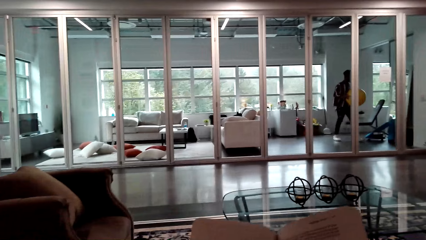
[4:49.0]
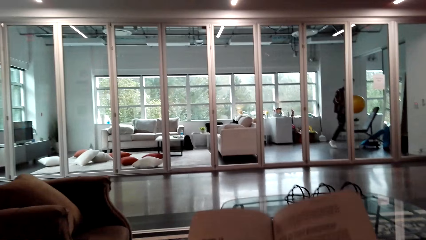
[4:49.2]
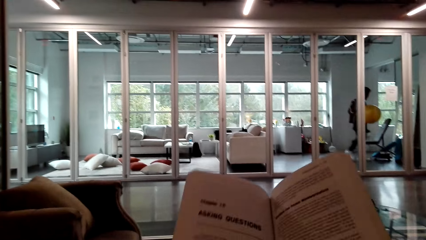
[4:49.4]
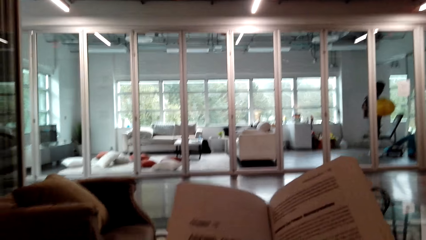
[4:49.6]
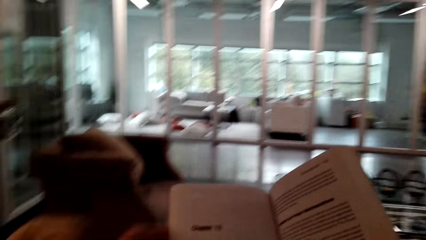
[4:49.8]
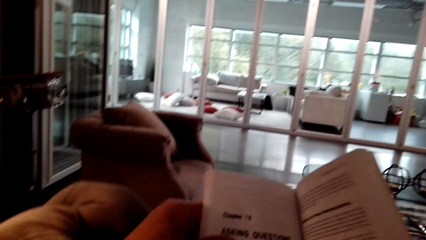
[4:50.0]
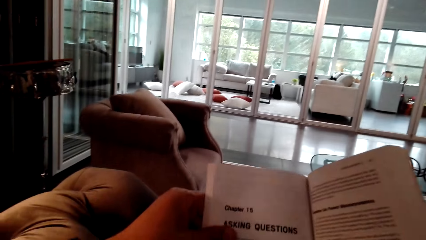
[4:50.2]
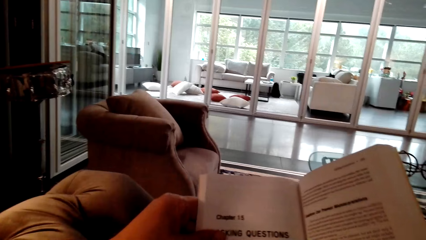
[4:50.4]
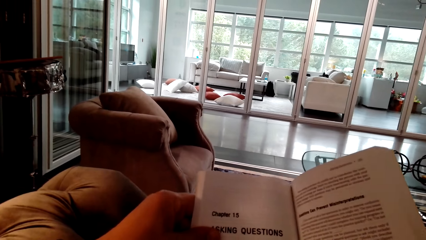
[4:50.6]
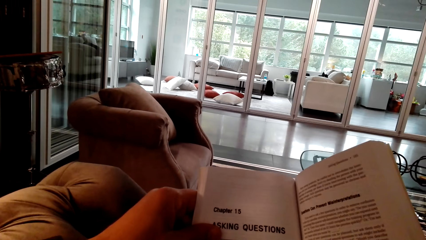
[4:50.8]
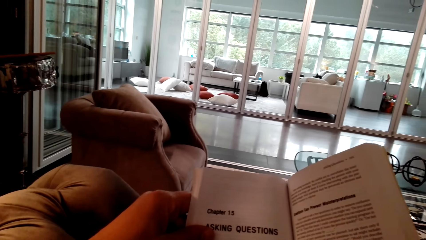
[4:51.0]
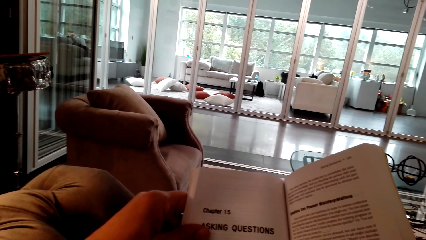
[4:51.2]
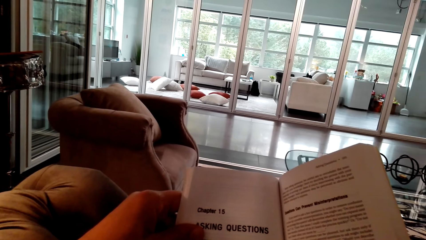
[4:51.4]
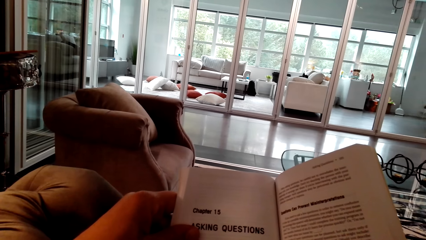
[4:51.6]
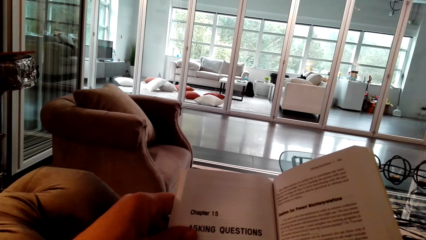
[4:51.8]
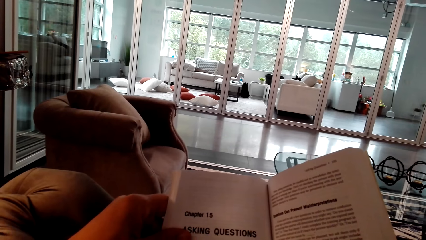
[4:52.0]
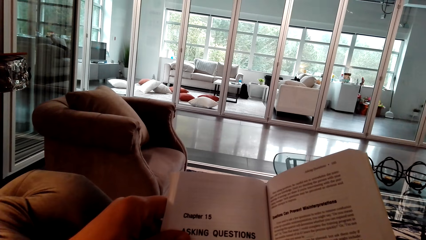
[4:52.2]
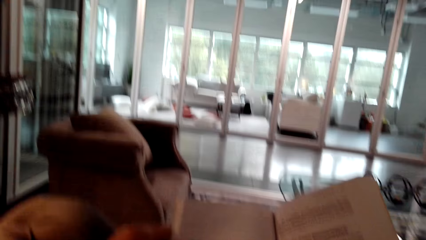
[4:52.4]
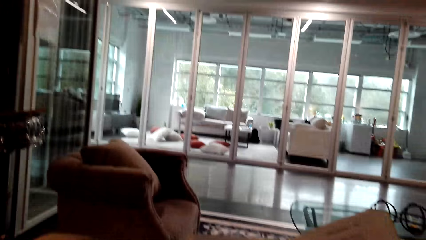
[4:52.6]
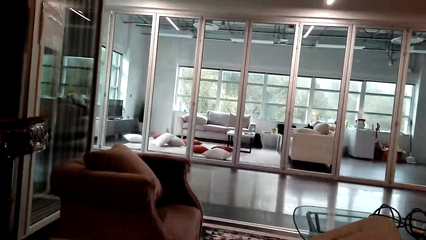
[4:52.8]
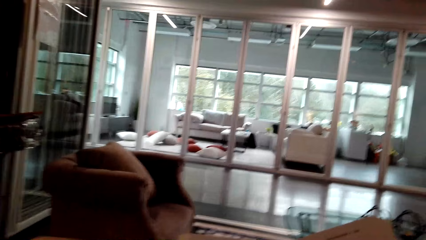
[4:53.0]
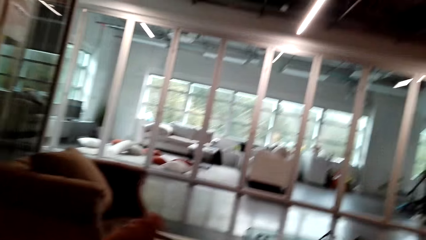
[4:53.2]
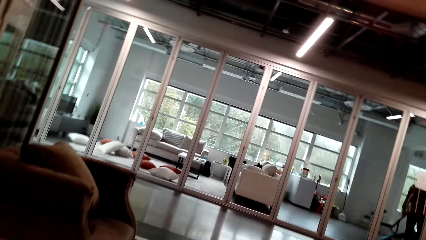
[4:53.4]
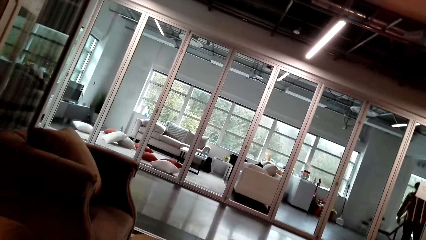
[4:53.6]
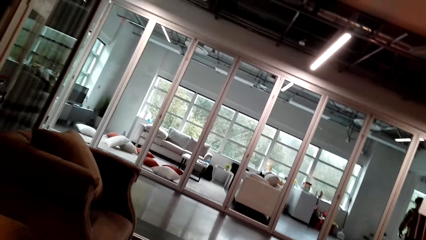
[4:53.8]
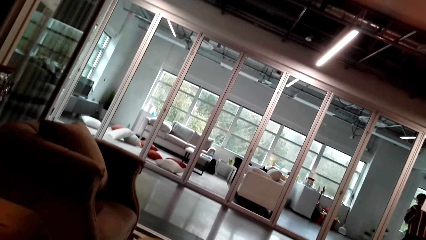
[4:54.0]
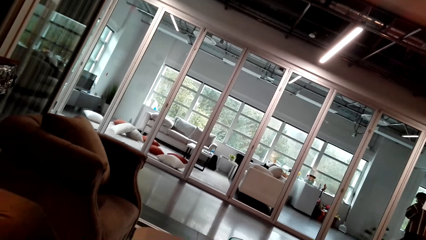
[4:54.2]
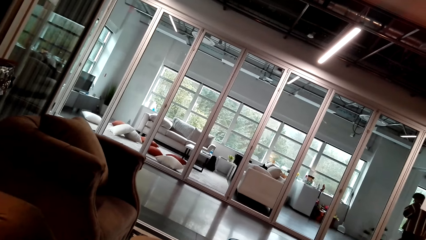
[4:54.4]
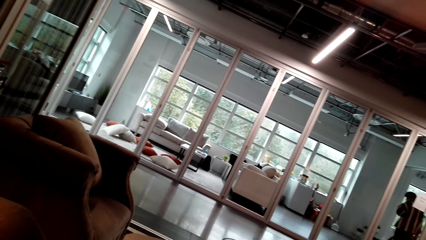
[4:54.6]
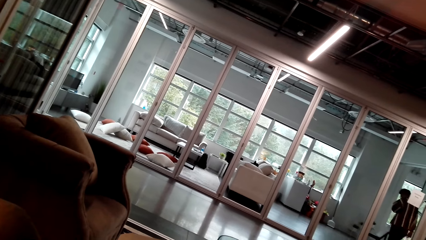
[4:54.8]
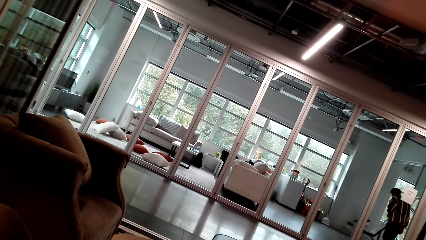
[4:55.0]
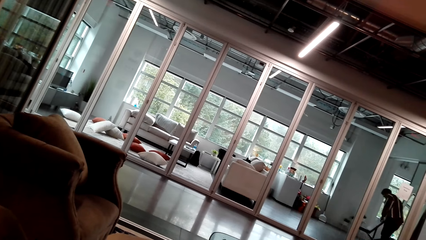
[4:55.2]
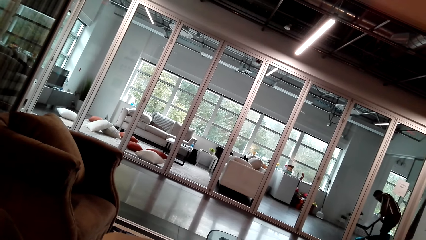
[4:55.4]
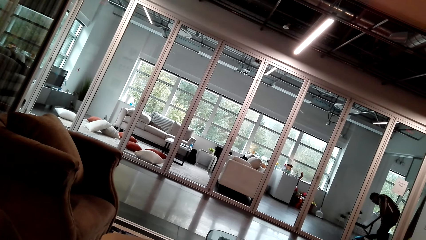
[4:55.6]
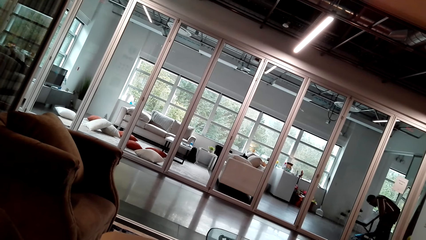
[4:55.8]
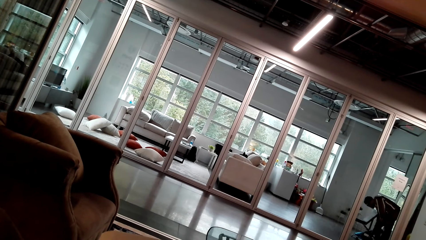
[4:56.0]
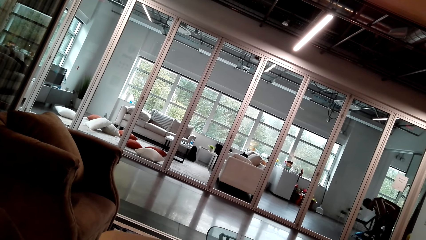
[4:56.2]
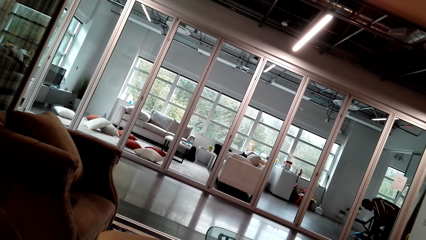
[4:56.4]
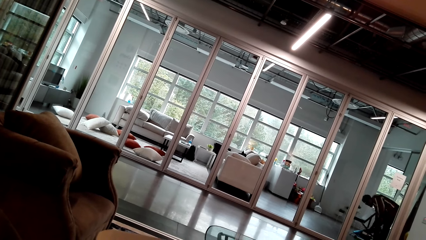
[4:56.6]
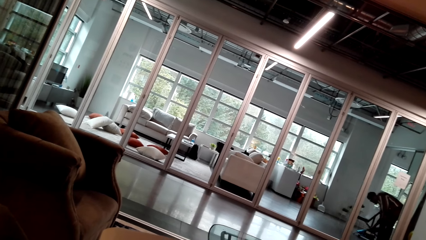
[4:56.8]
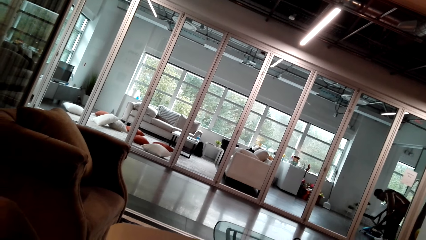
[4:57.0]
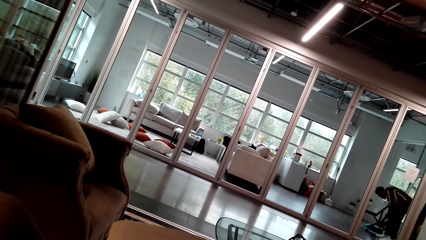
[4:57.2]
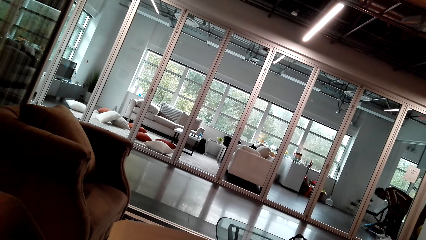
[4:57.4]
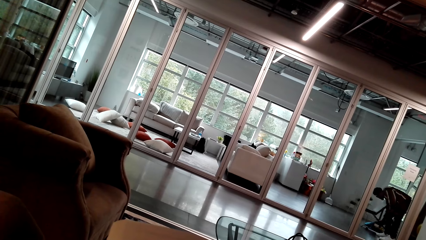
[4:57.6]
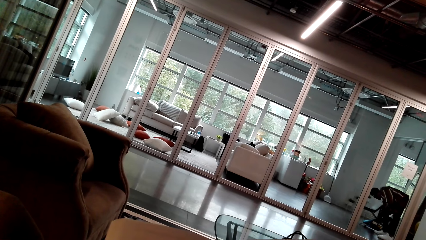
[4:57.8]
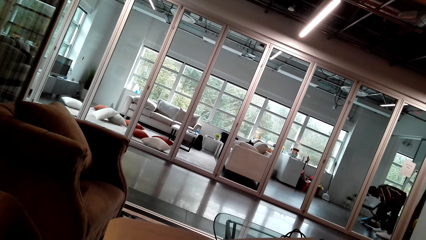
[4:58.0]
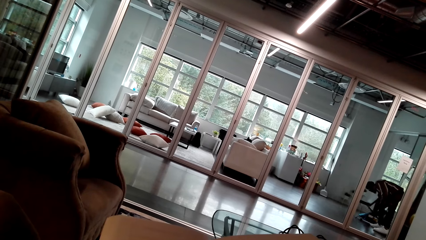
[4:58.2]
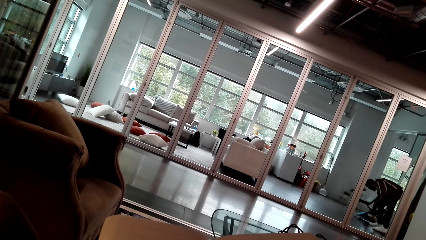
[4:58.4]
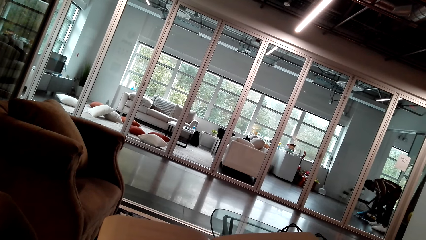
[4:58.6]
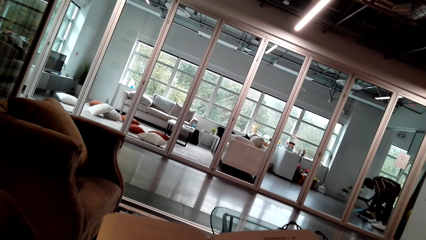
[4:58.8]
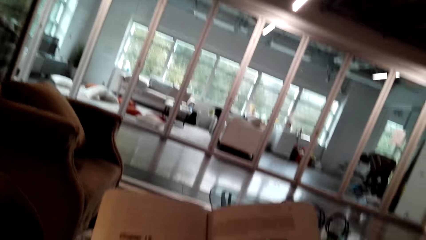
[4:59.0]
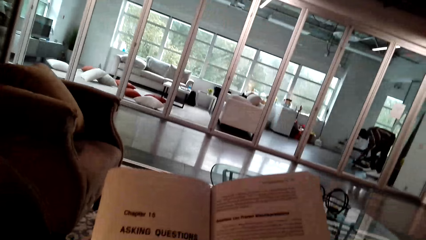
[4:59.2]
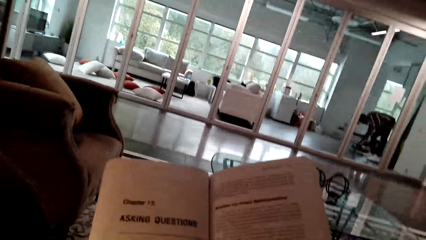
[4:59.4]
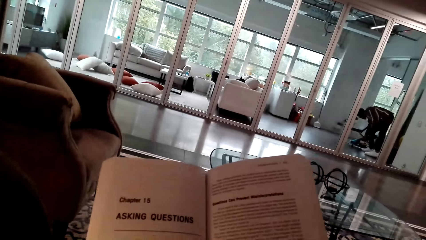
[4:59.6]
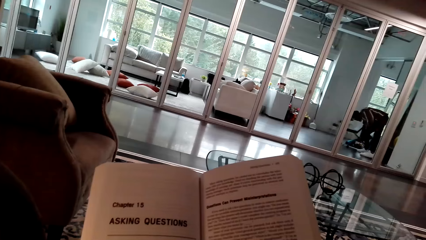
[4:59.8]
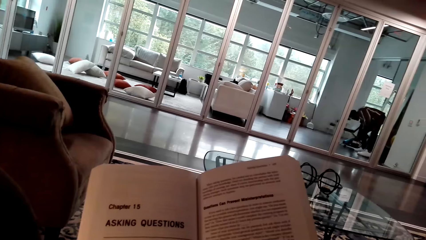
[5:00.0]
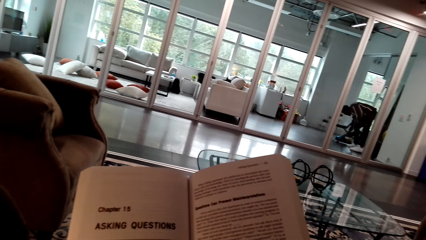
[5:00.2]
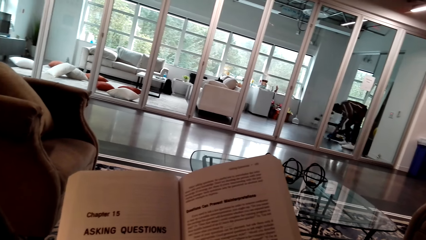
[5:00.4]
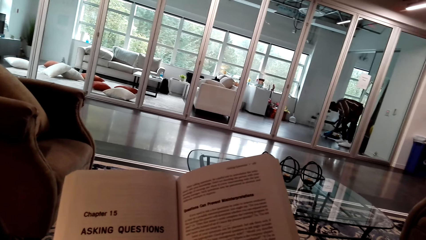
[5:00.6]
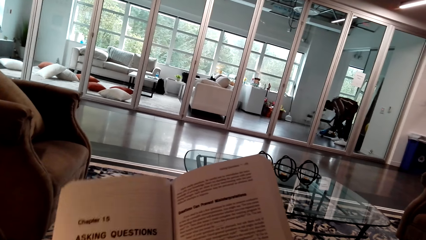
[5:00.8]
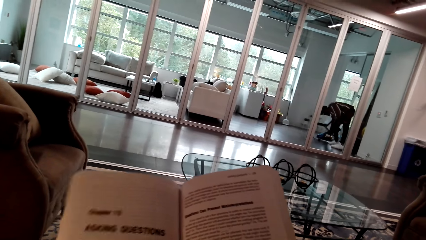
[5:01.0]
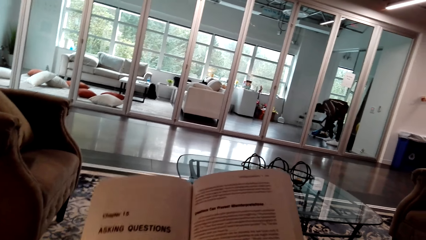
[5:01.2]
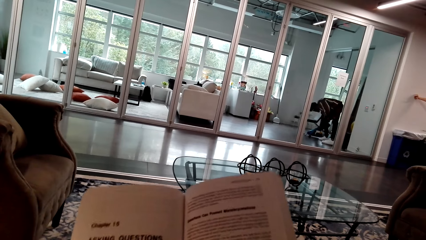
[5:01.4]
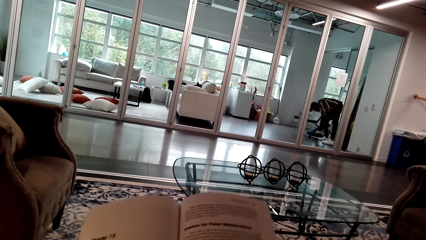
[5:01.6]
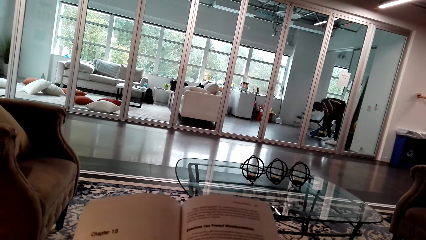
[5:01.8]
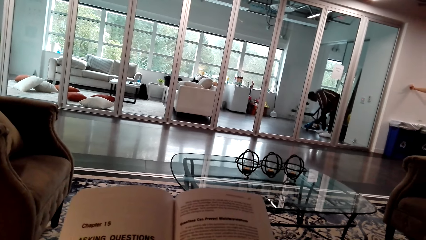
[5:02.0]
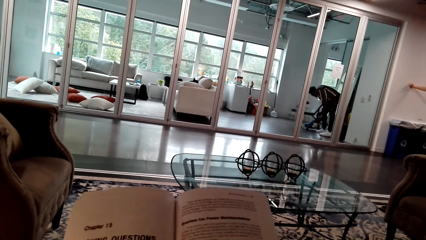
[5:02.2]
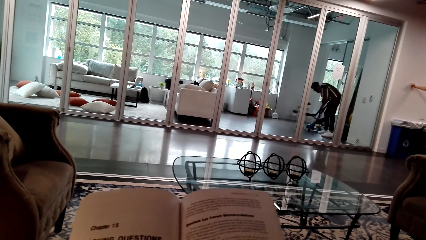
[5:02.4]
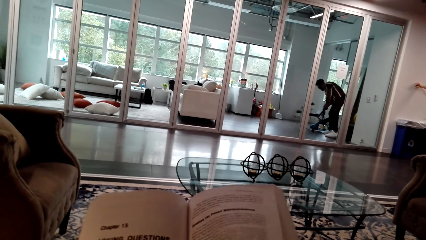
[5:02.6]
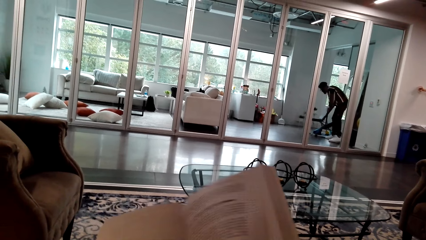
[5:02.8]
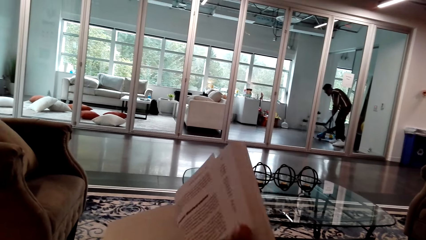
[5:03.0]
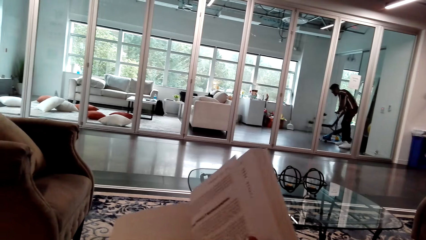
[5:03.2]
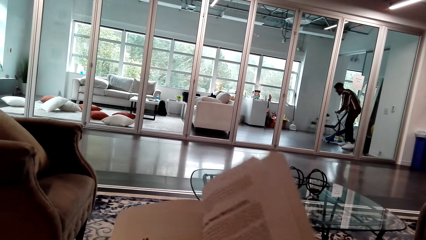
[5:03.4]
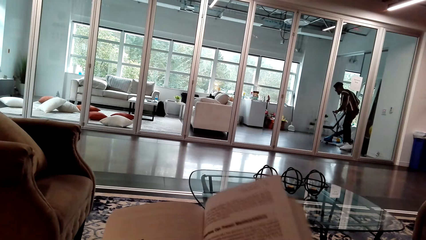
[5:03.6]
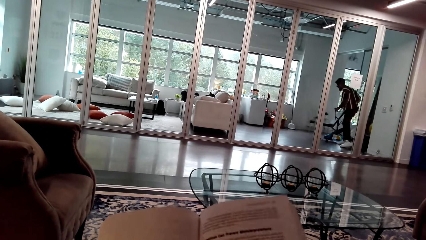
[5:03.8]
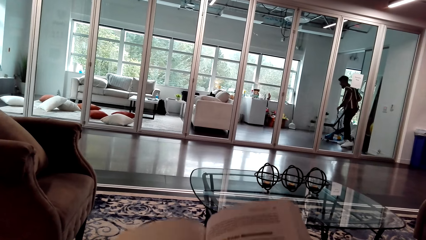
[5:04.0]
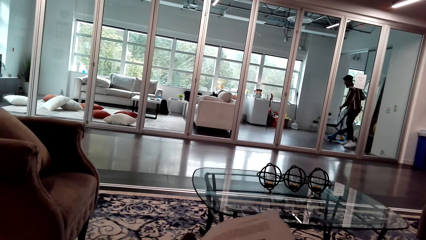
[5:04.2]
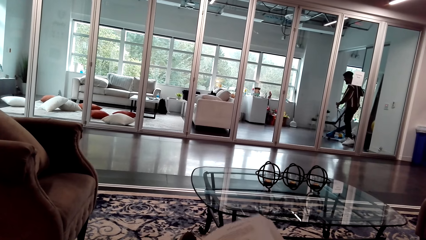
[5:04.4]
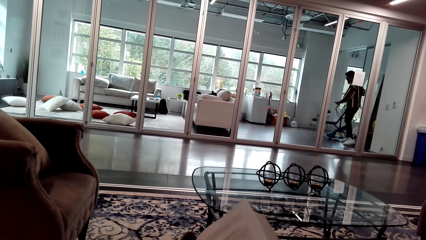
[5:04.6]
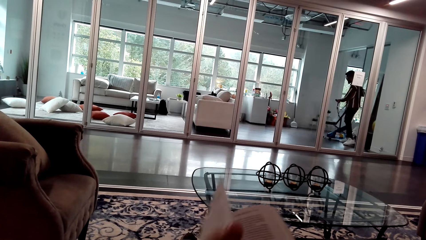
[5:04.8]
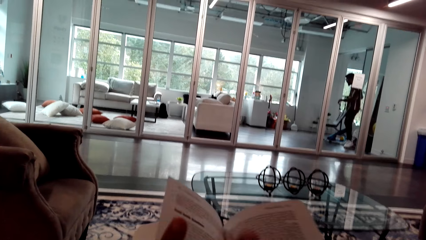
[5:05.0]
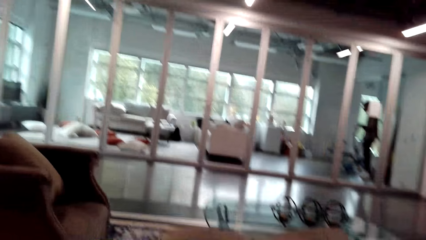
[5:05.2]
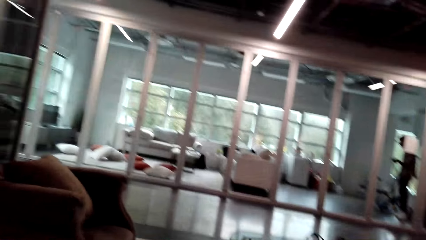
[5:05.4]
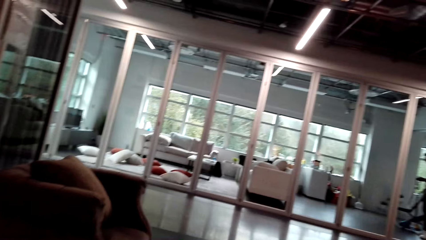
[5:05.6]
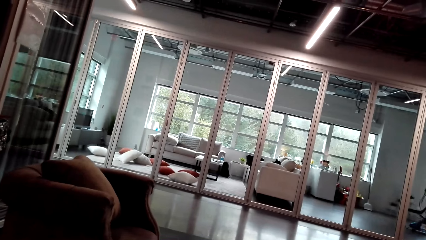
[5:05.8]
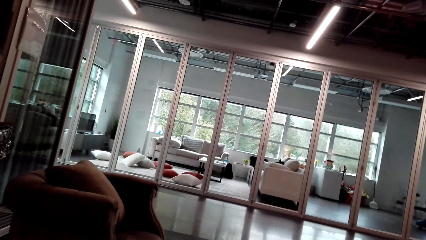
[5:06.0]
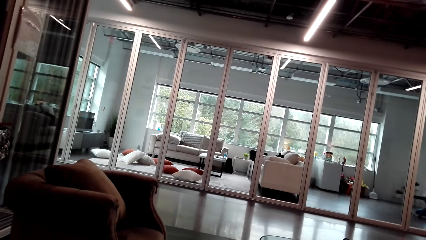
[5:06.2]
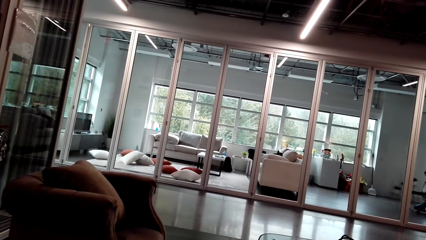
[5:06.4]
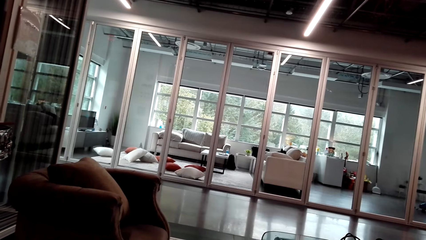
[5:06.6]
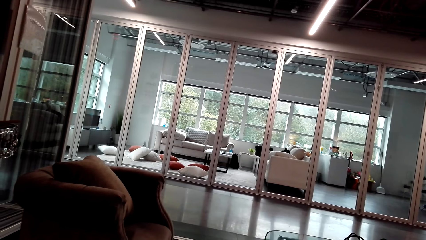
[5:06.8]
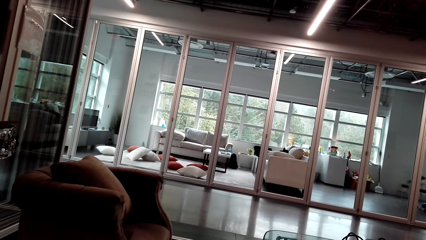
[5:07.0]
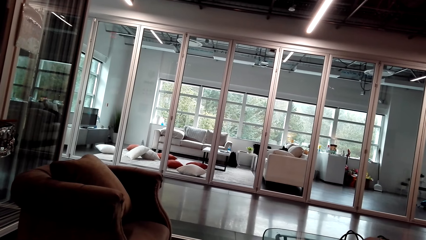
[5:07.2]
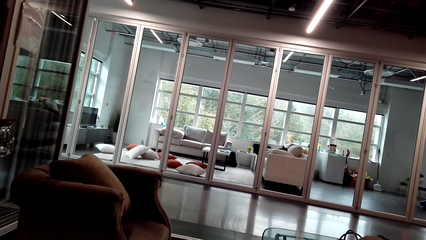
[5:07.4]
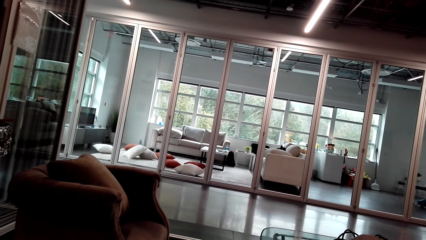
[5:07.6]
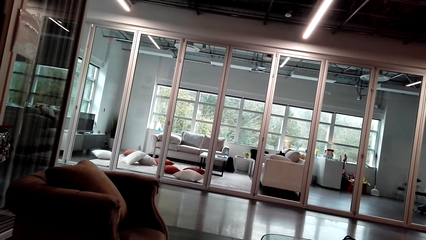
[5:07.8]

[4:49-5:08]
The camera wearer holds the book. A person picks up the resistance bands. The camera wearer looks away from the book. They read the book. They turn a page of the book.
